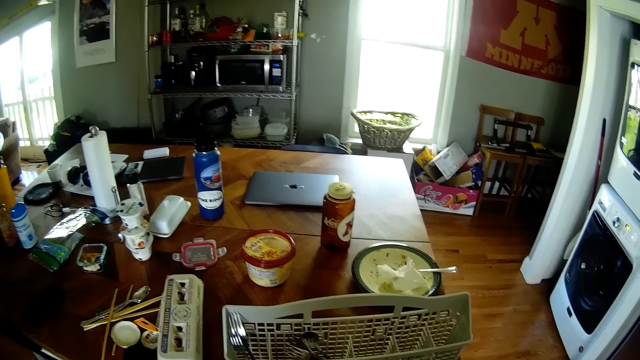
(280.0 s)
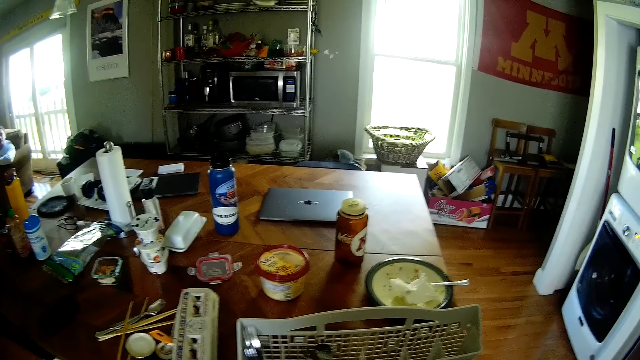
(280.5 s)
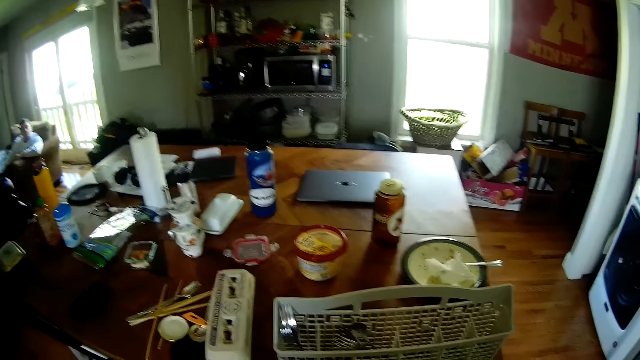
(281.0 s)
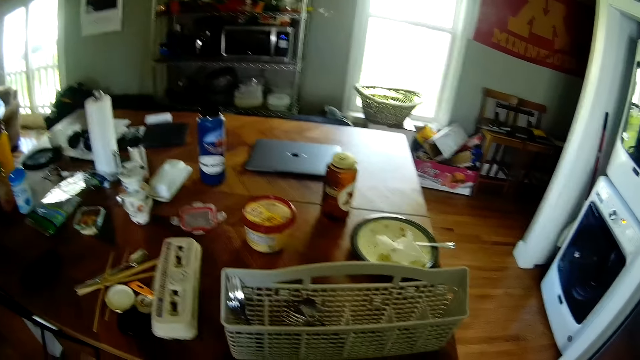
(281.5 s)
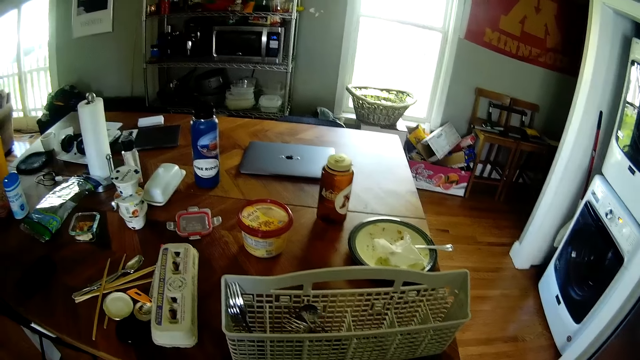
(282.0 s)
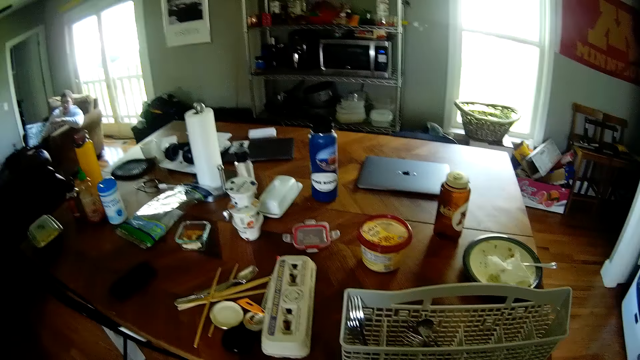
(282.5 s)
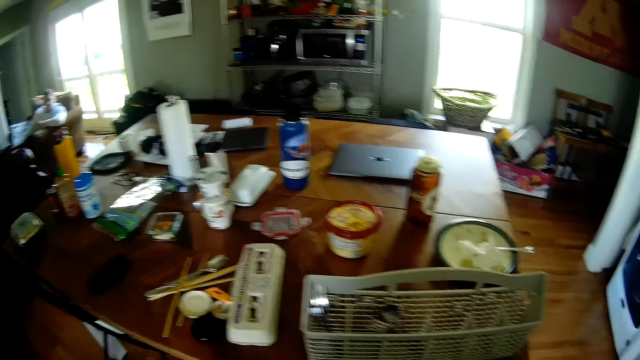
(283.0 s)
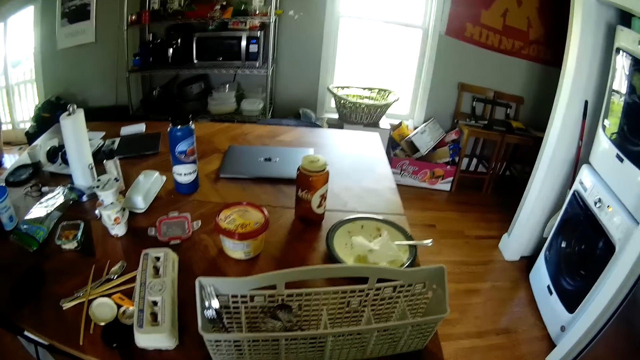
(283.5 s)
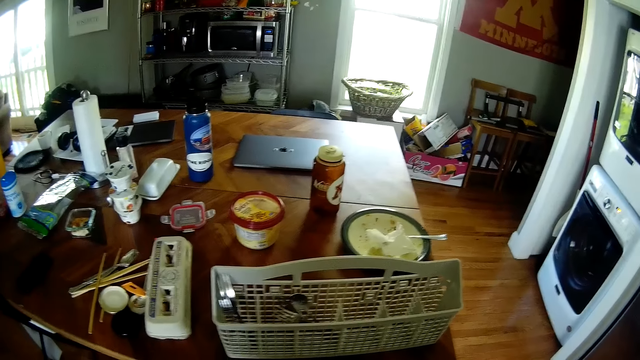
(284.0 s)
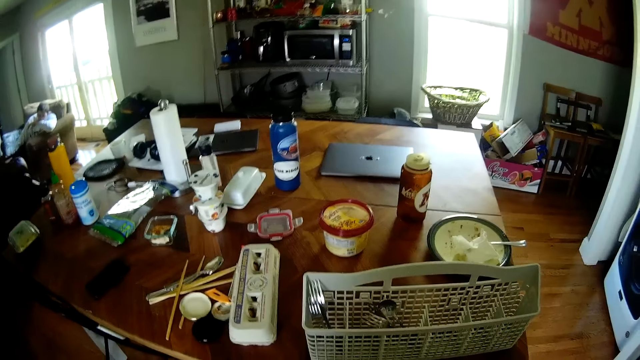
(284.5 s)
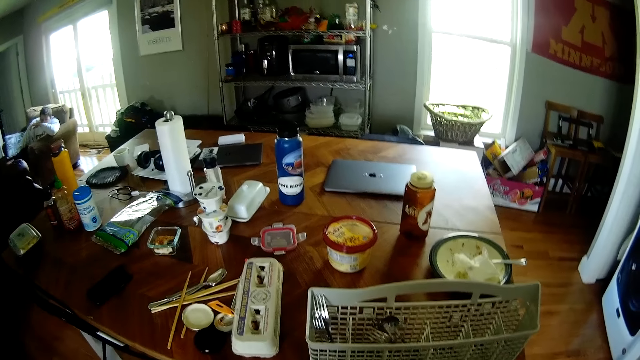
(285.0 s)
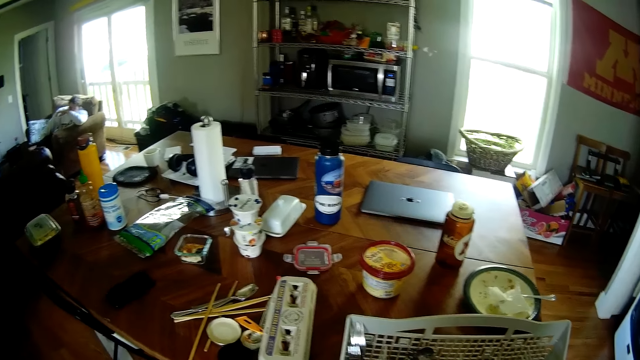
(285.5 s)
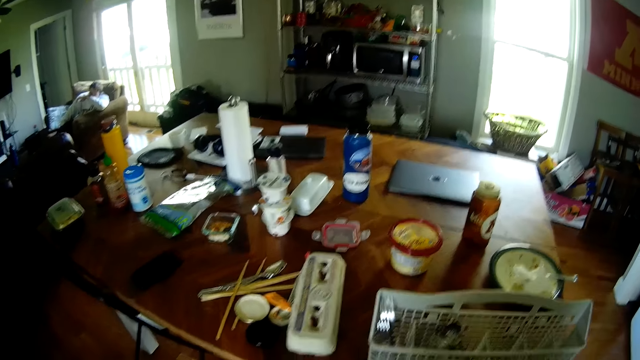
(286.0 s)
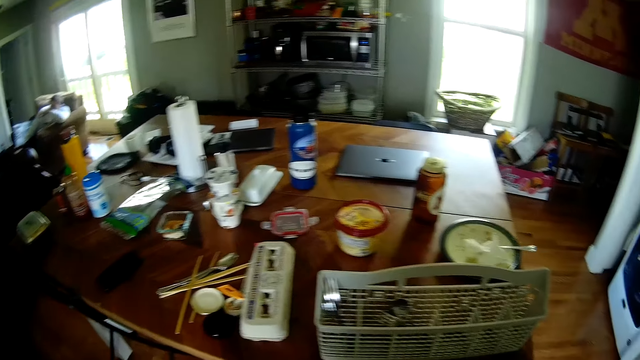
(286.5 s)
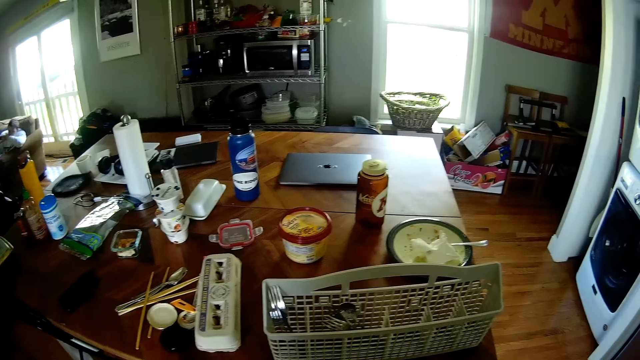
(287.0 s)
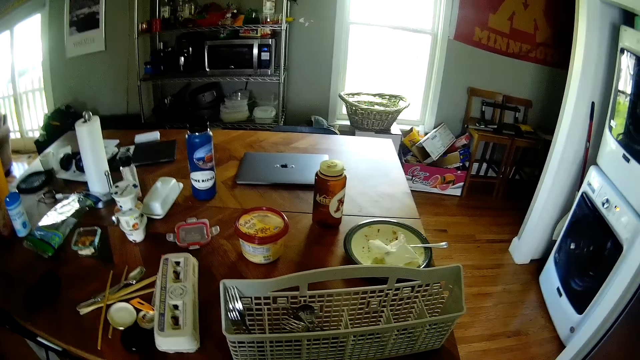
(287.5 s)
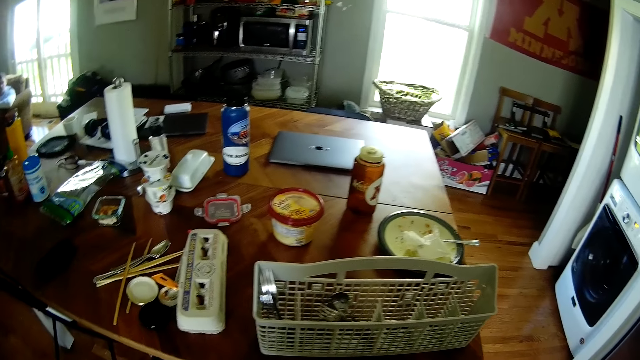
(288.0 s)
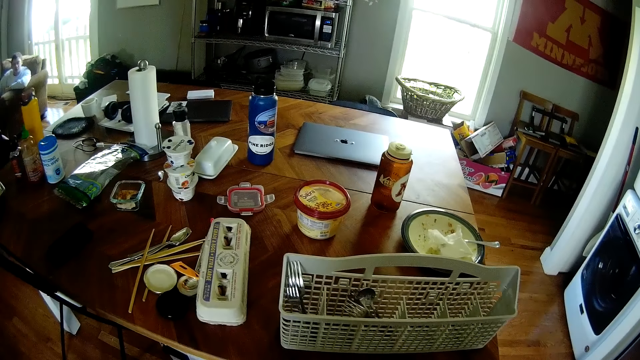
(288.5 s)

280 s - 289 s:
A person converses with the camera wearer.

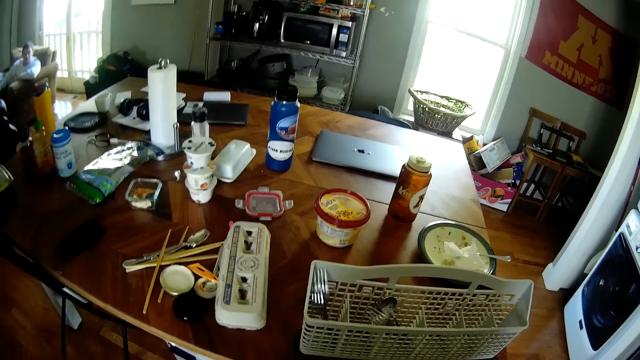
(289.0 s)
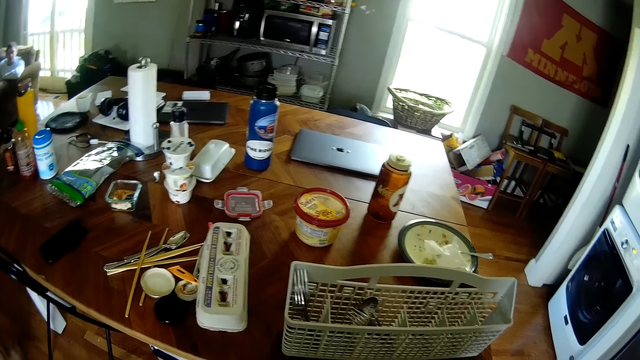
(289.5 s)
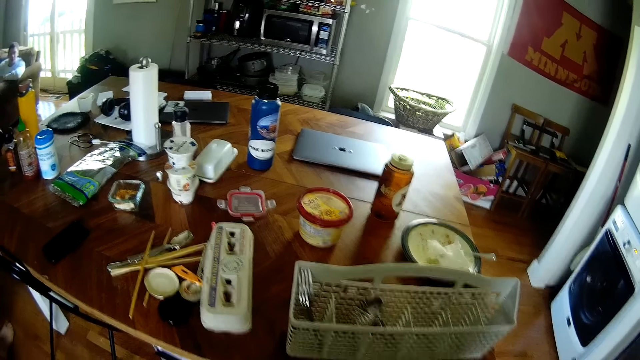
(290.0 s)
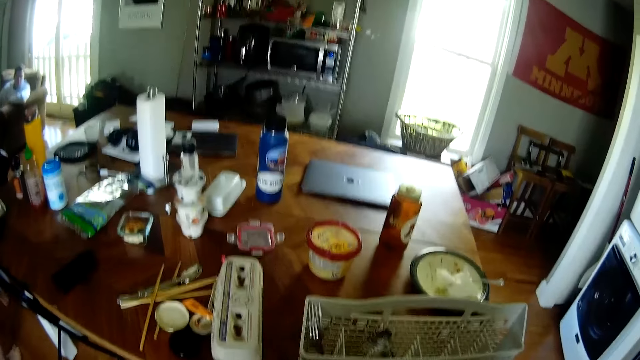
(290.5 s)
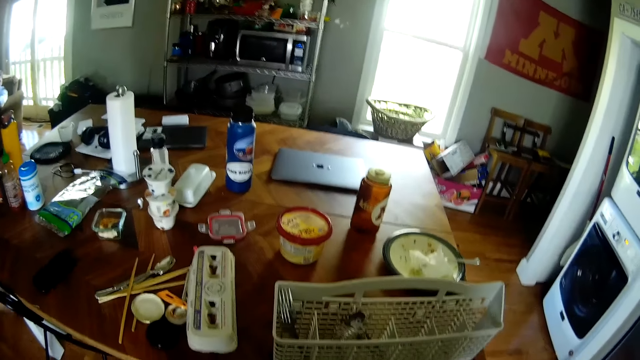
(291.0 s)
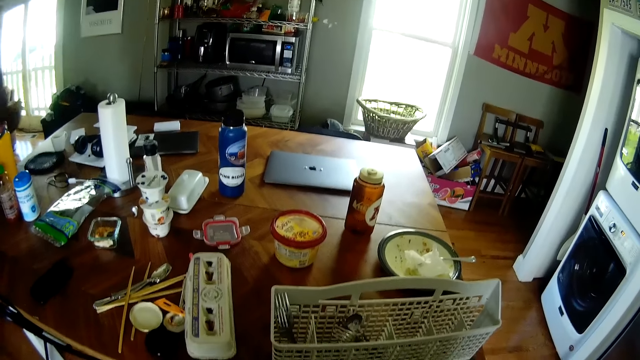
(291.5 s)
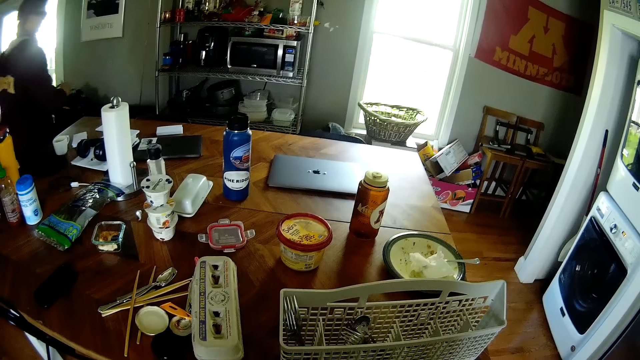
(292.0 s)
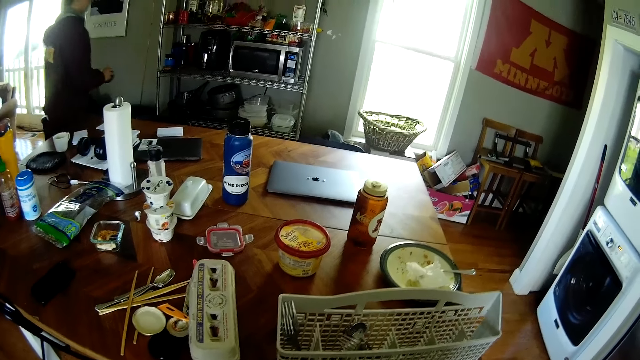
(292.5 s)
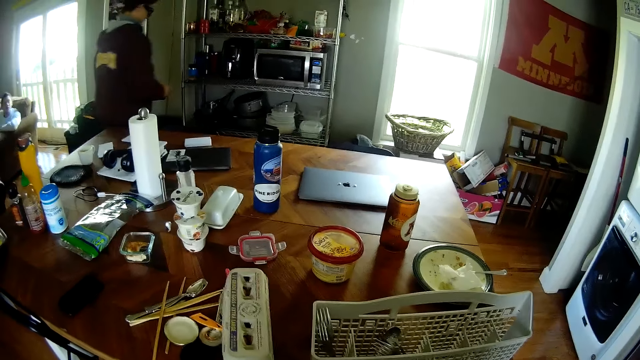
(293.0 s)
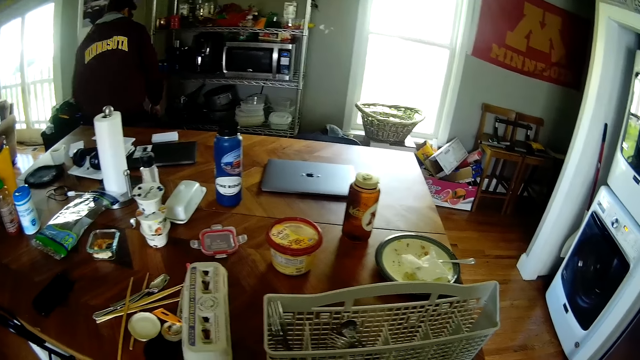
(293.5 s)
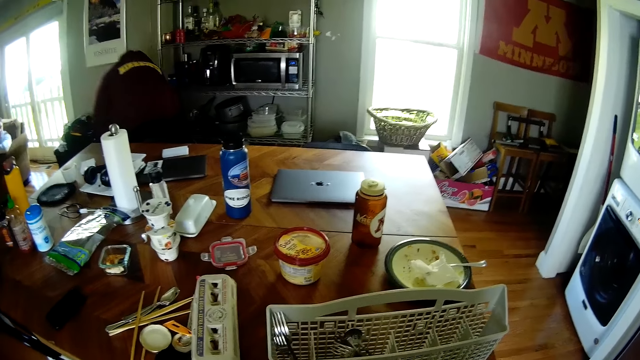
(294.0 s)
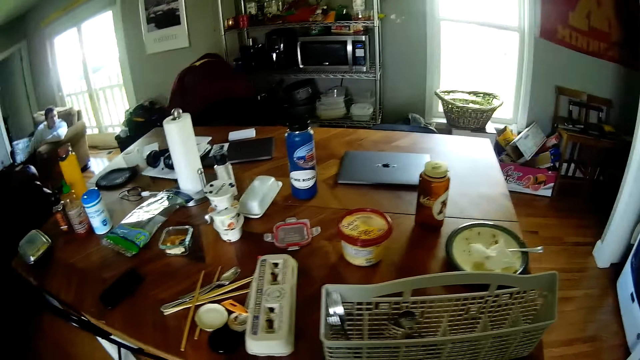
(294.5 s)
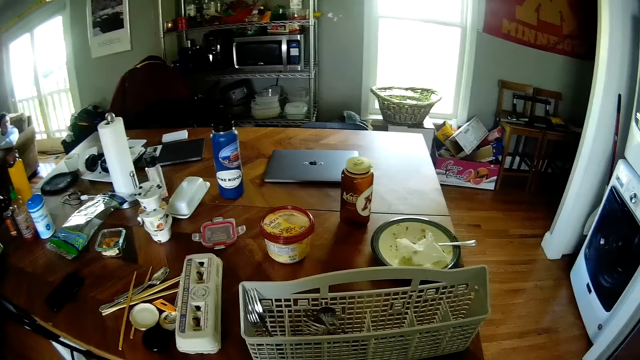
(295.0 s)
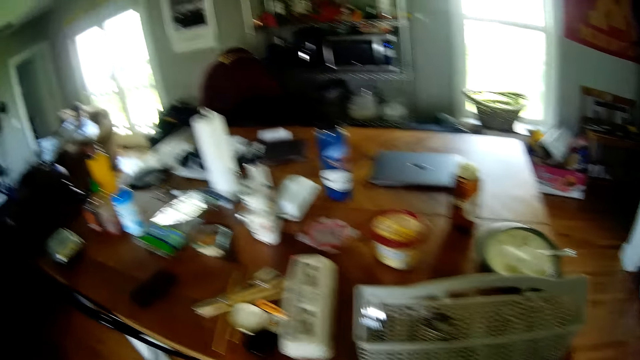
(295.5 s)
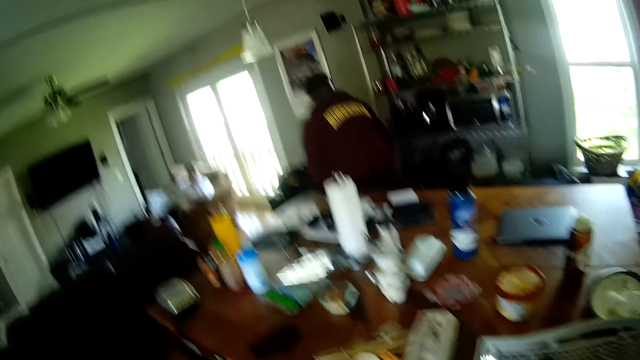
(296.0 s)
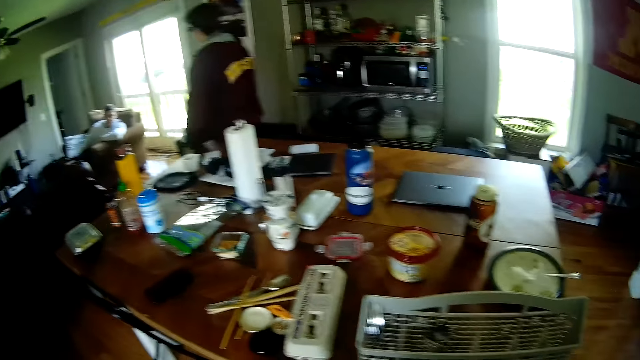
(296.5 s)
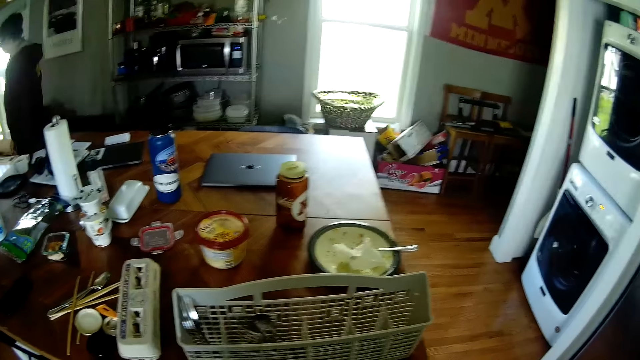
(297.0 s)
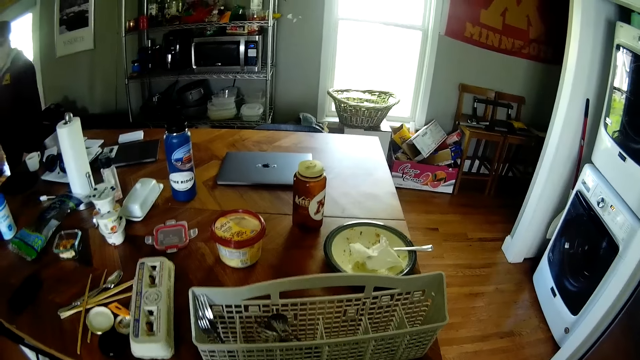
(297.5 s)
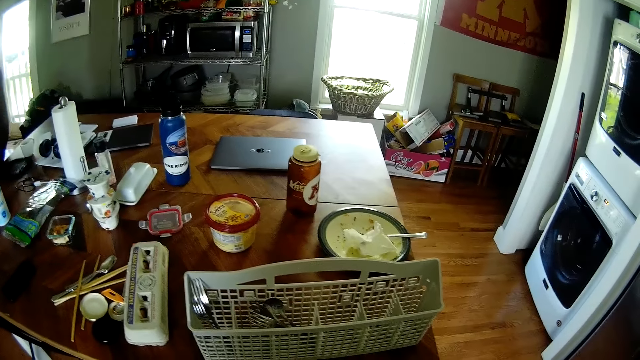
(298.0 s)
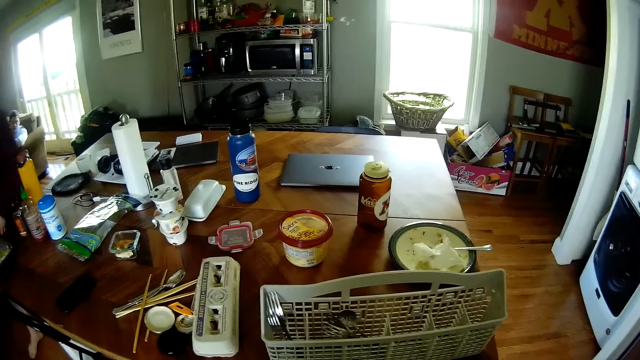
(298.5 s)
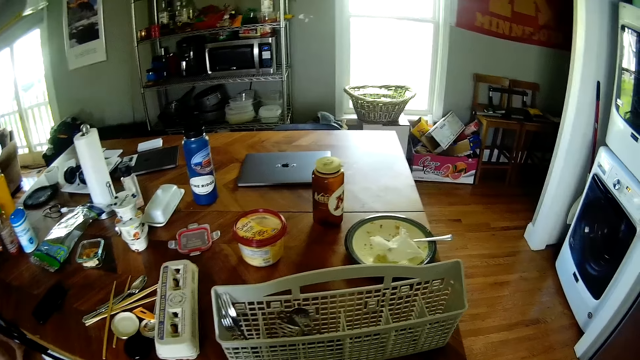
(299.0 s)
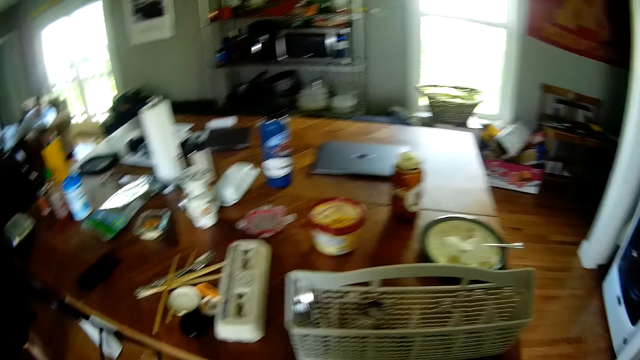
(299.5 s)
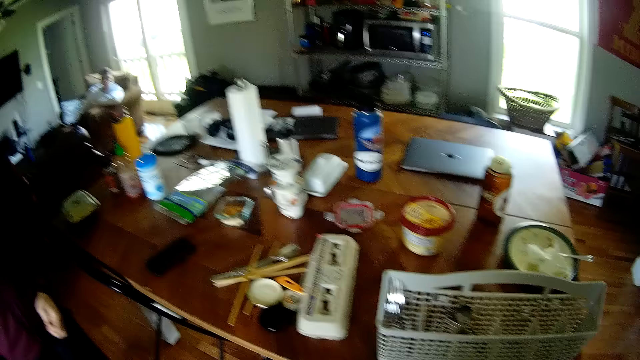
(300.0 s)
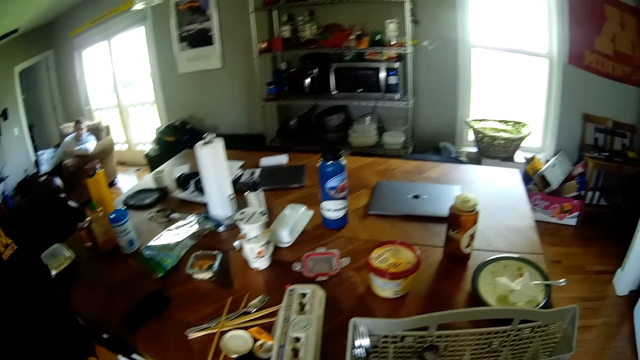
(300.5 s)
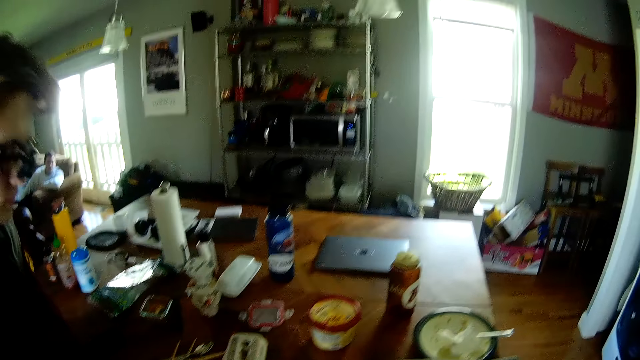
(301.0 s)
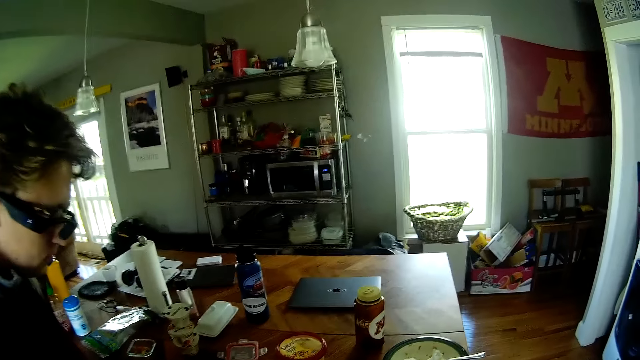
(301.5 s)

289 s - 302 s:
A man walks towards a metal rack with a brown mug in his hands. The man walks around the room. The man drops the brown mug on the metal rack with his right hand. The man bends. The camera wearer converses with the man. The man walks around the room. The man walks towards a table in the room. The man closes a drawer under the table with his left hand.
